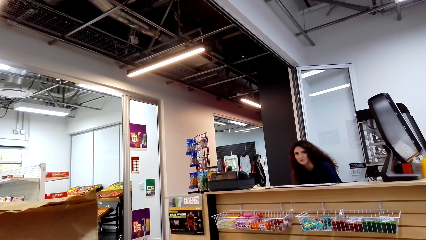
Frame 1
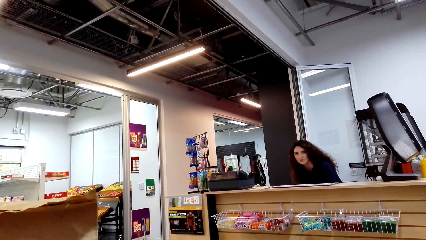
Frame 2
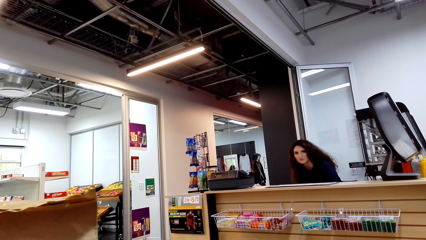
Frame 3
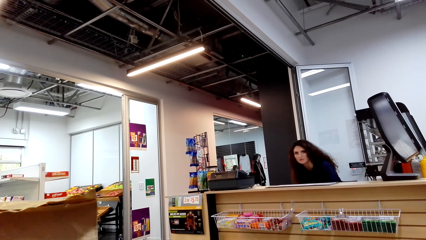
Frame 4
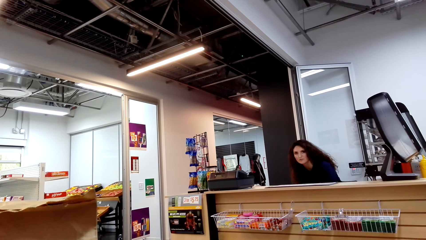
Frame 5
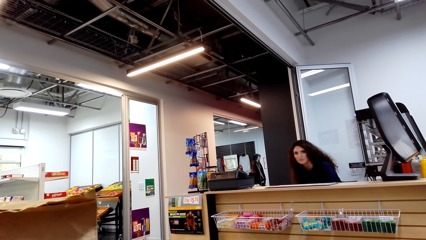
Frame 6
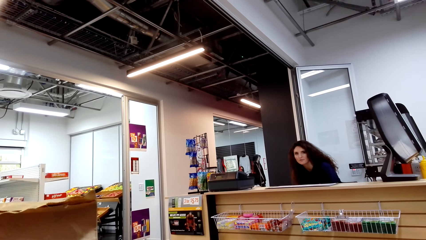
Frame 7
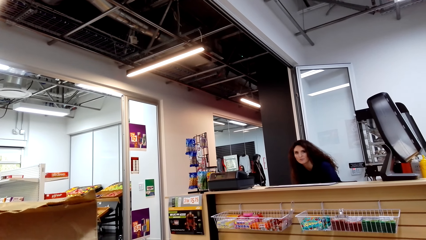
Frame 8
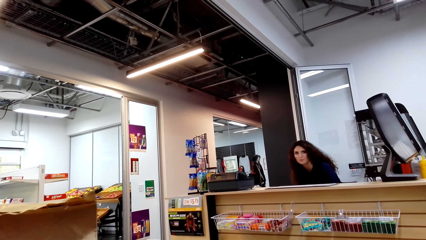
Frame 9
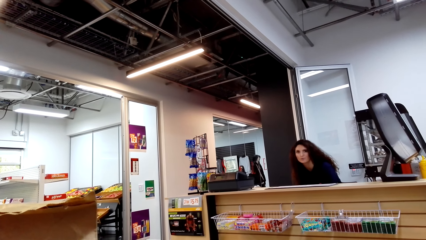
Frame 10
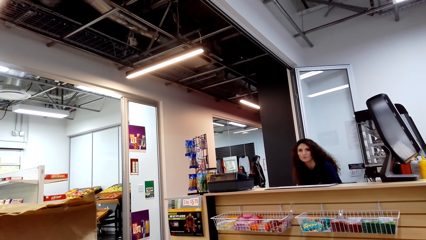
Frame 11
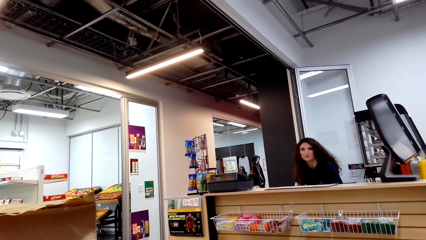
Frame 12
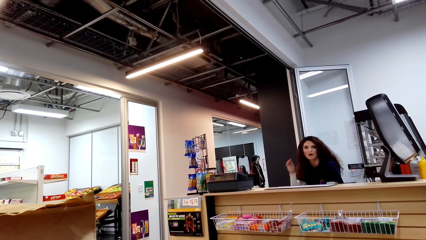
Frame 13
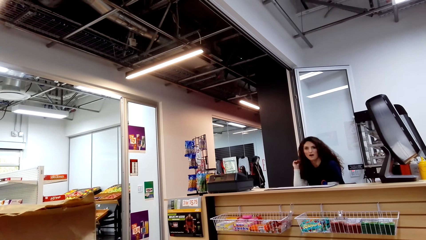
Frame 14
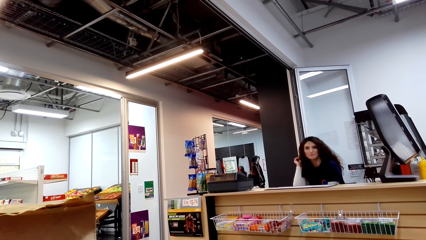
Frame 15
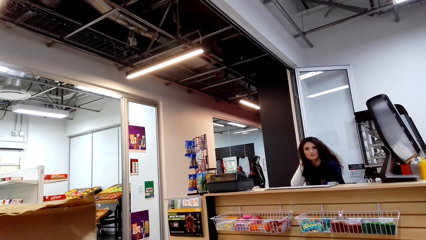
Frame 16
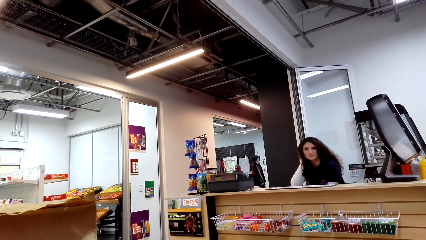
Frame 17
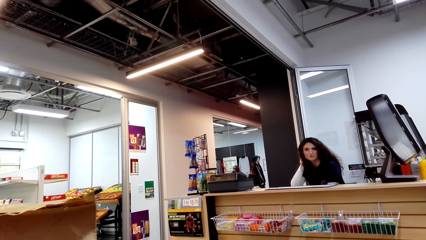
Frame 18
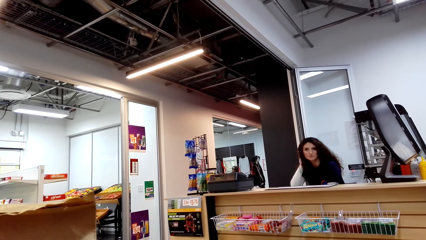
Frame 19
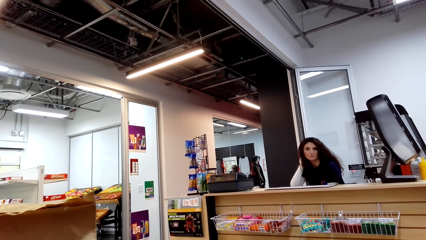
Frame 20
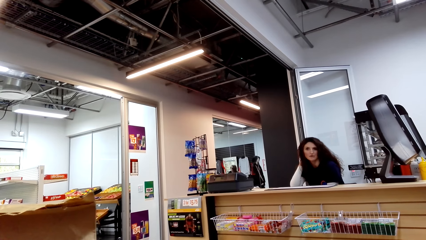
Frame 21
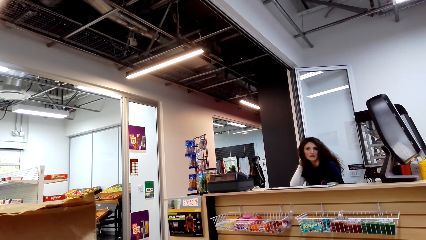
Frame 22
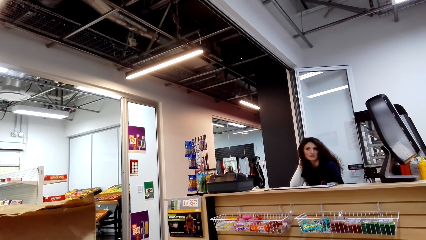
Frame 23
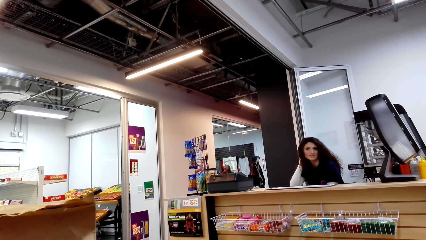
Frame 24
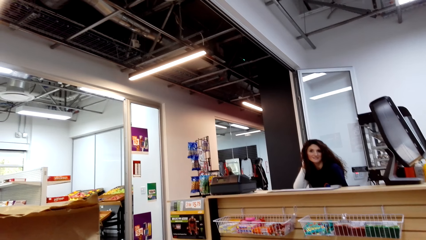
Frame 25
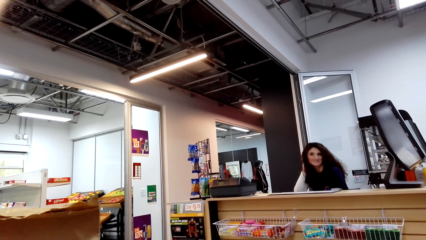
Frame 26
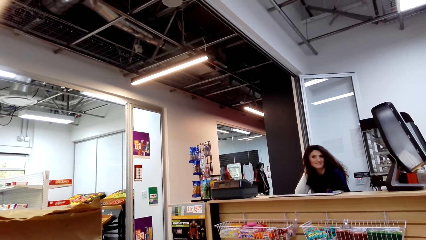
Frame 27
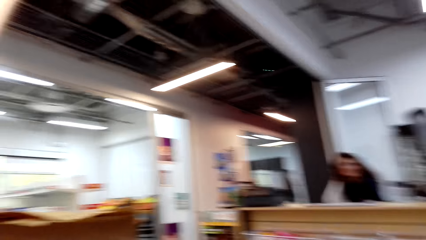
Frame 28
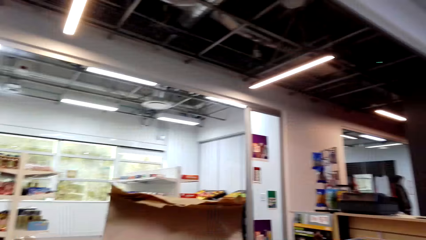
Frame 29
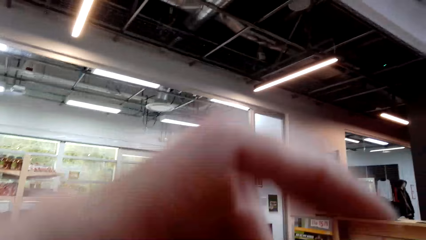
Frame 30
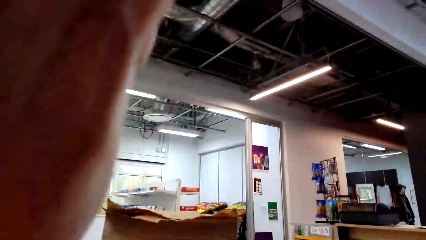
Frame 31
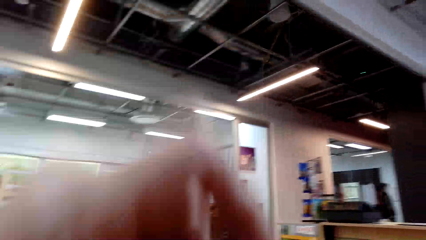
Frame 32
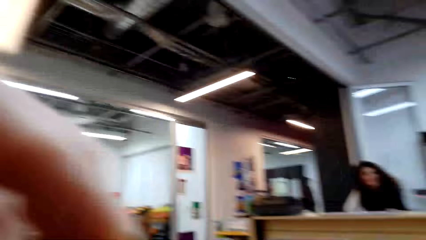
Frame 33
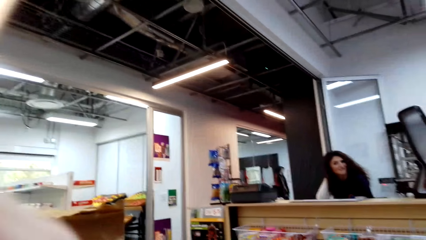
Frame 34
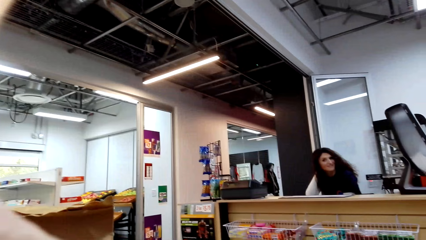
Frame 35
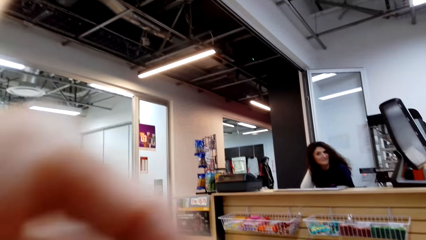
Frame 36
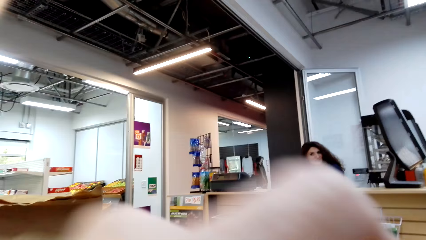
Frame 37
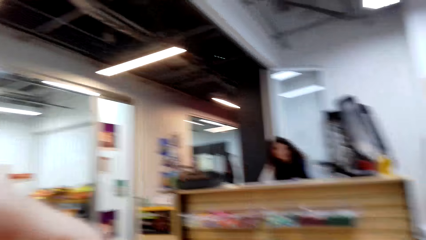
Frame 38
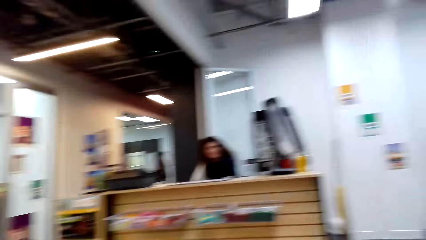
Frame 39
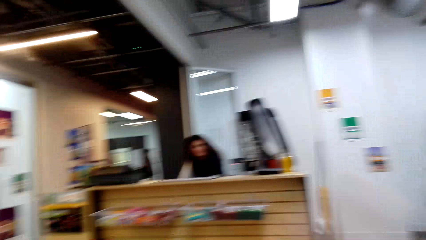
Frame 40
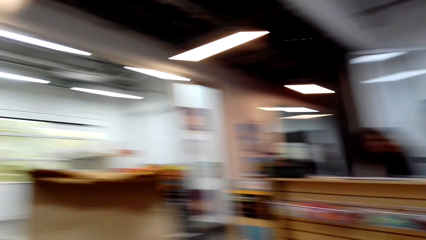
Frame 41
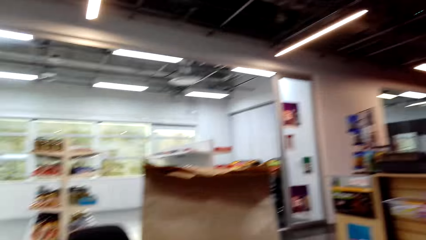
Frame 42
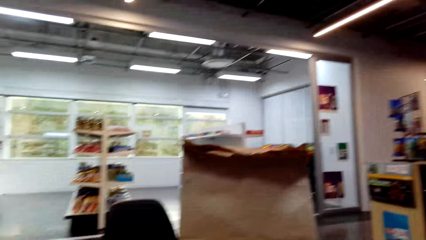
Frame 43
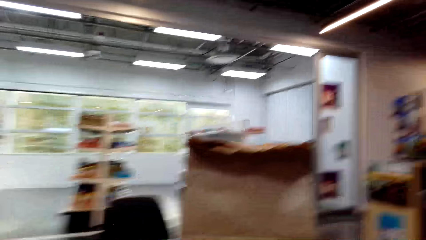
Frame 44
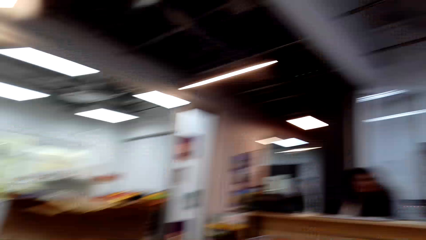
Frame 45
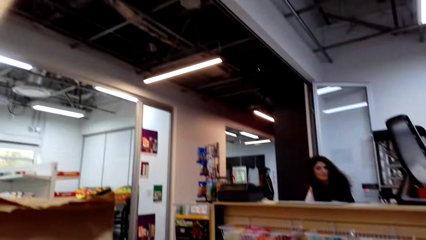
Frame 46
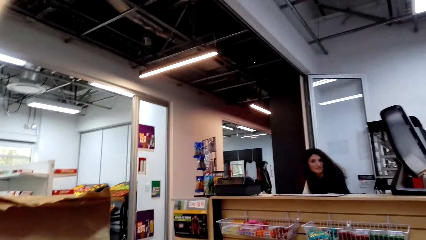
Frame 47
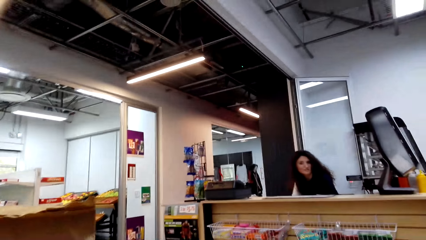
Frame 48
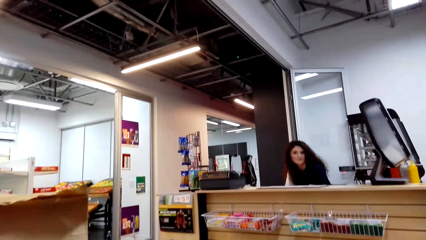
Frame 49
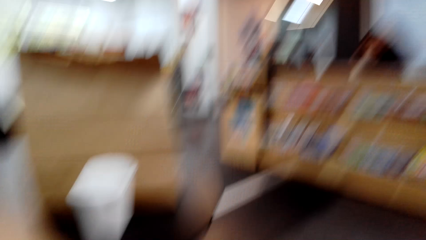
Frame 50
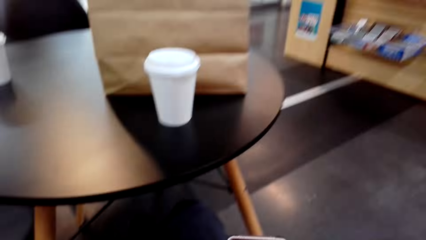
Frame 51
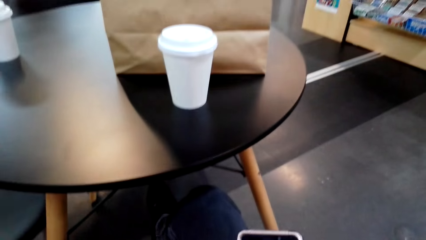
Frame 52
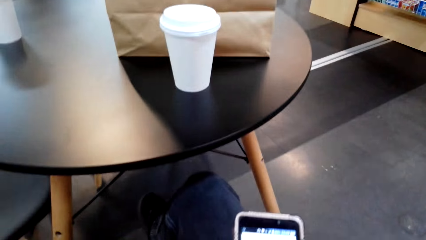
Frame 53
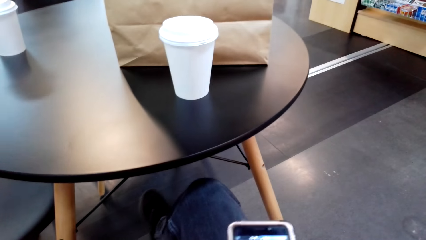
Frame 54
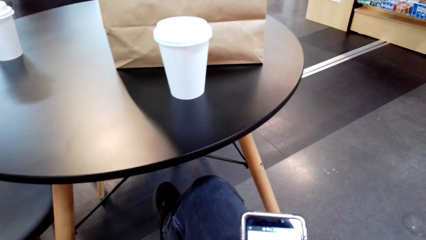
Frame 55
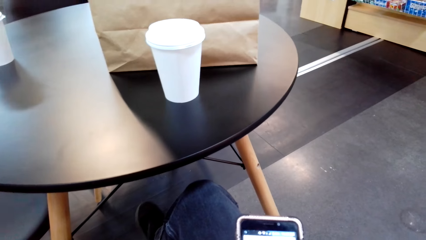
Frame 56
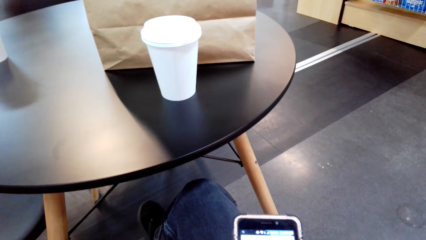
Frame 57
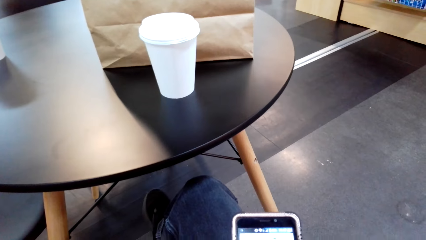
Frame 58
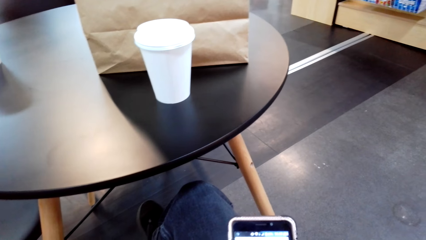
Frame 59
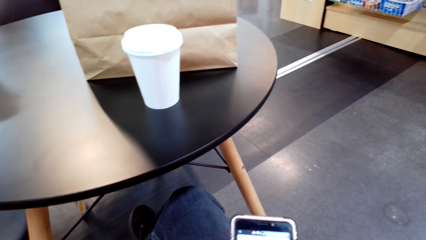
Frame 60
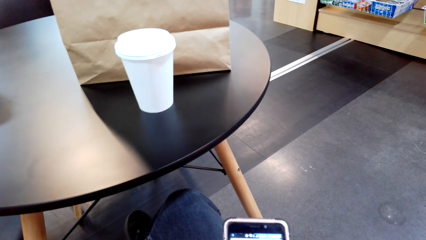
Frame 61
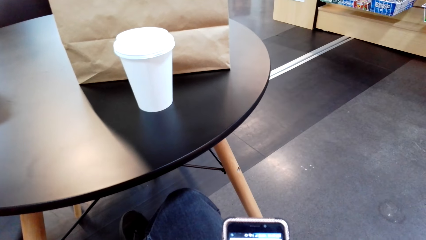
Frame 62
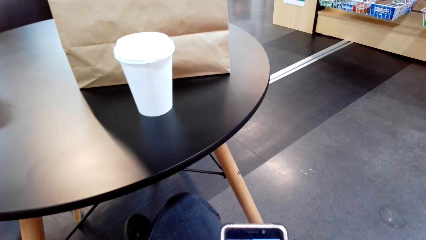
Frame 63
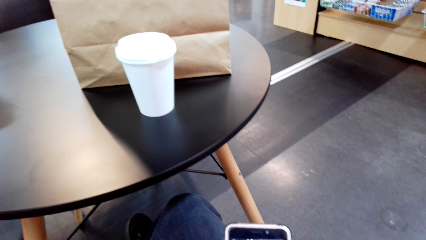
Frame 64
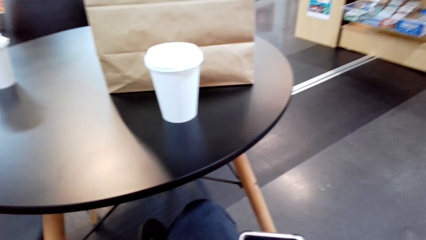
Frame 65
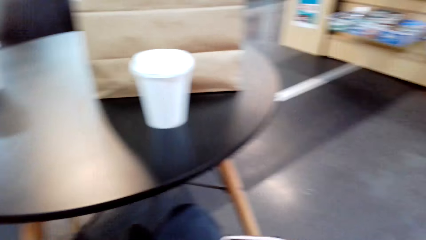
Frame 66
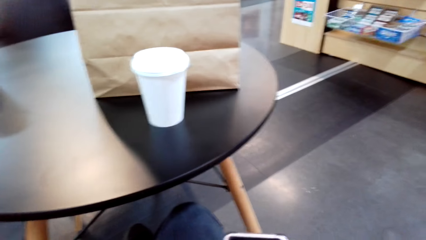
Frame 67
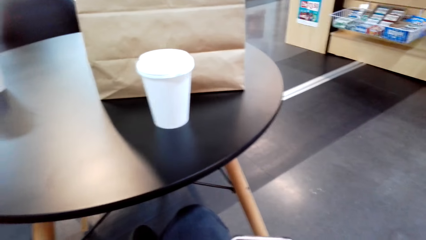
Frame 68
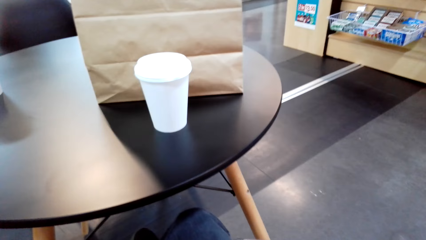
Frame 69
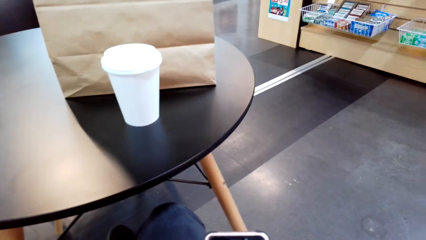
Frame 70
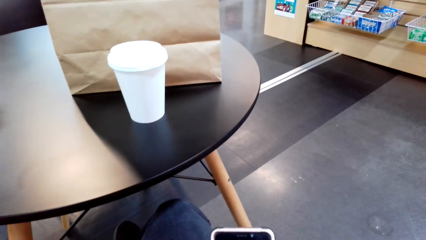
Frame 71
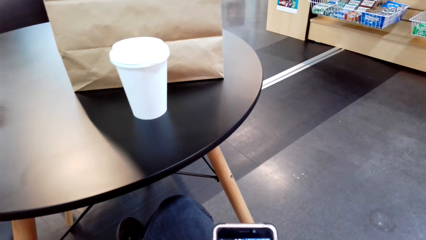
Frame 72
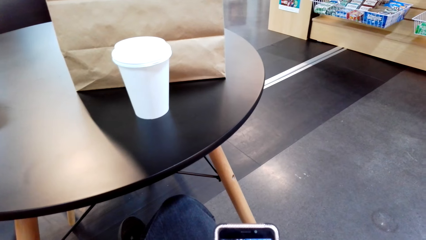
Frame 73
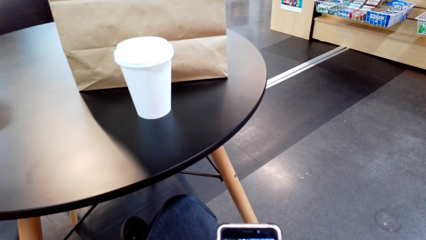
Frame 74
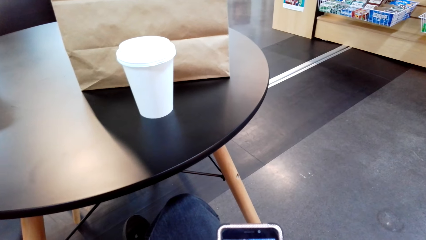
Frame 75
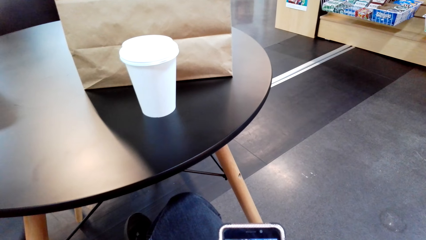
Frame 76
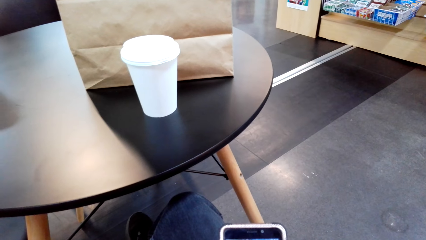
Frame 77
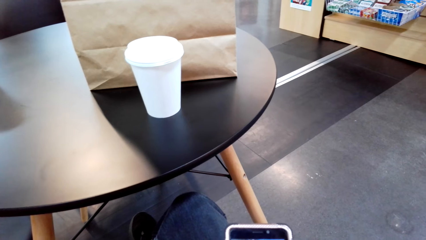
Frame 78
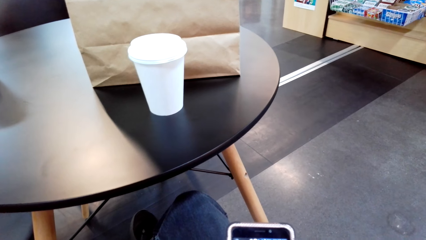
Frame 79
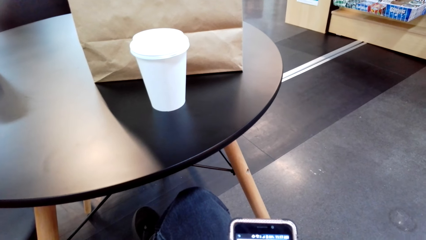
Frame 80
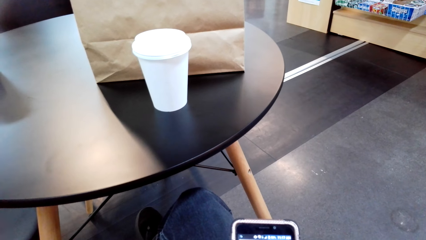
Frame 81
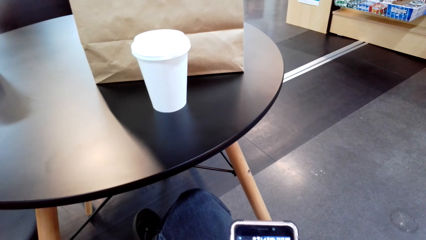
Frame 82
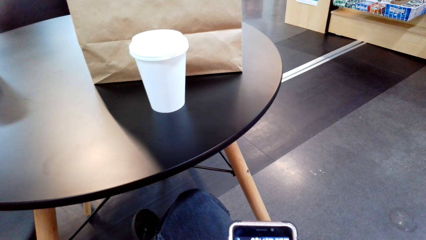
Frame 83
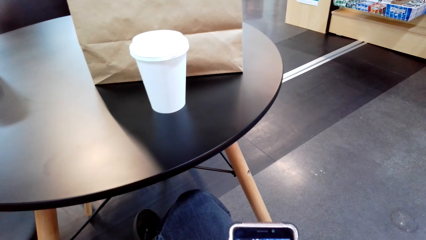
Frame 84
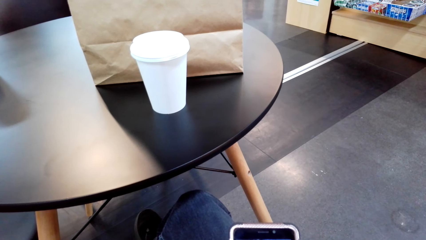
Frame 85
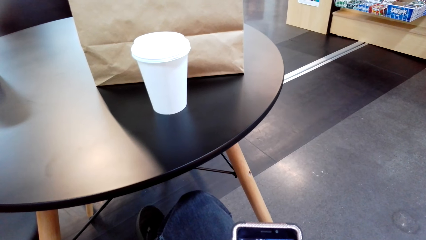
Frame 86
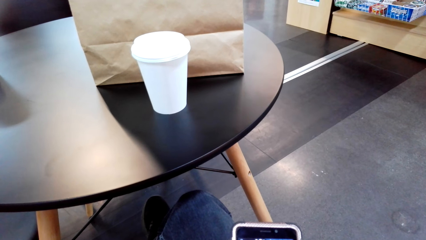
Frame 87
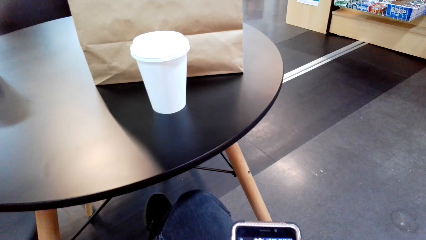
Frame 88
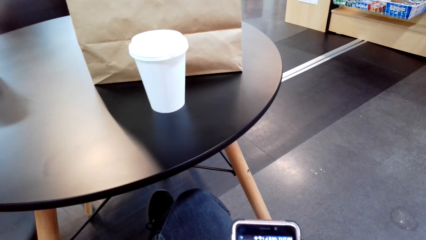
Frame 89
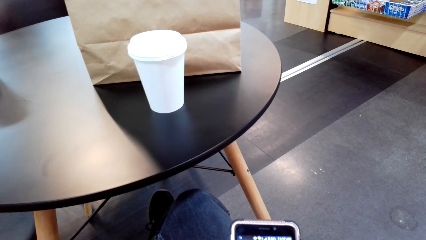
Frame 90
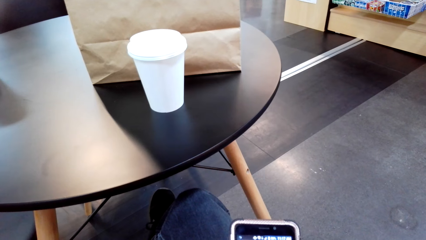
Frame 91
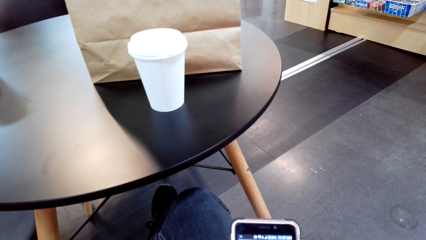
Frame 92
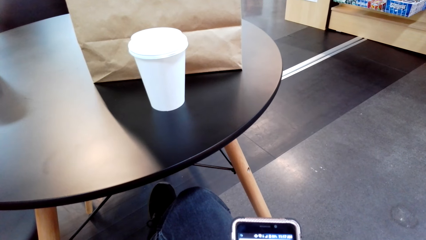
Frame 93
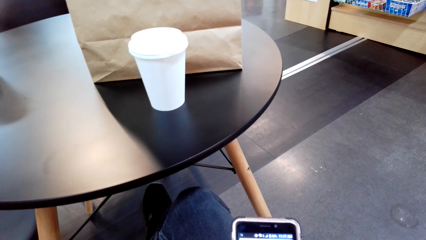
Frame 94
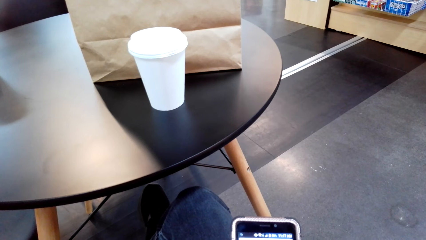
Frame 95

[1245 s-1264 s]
The camera wearer lifts the hand. They look around. They use the phone.
